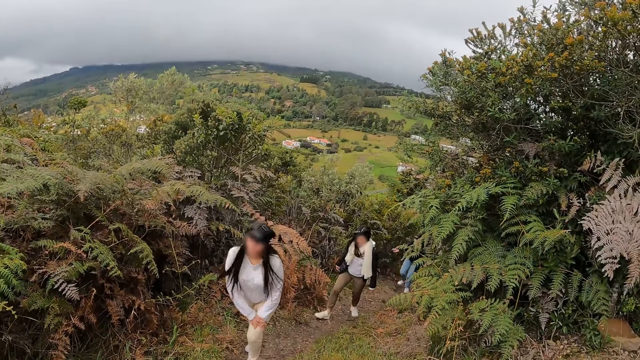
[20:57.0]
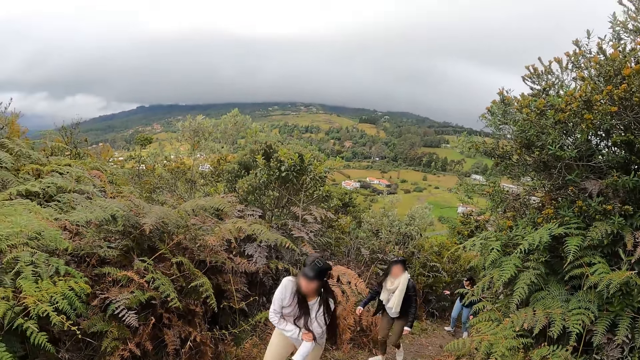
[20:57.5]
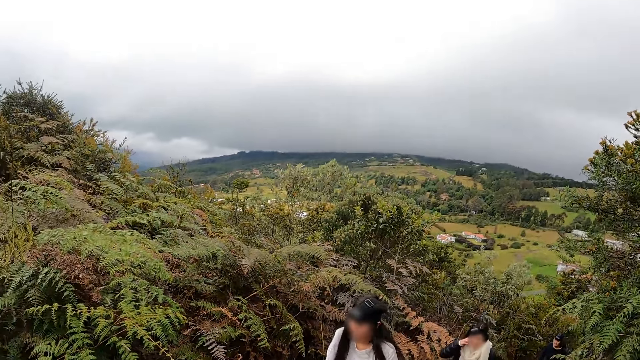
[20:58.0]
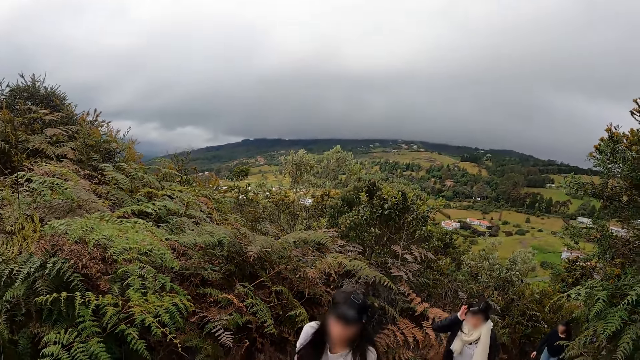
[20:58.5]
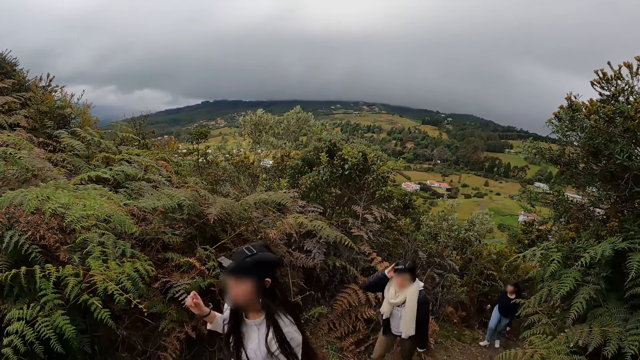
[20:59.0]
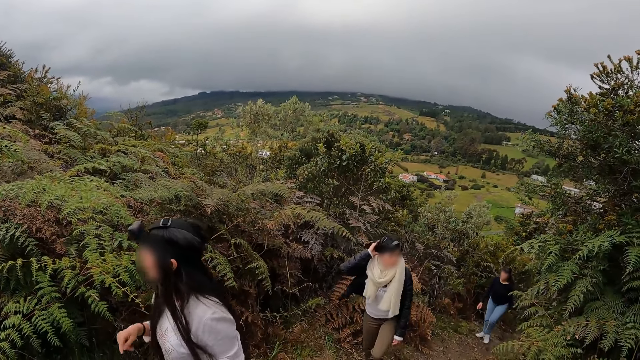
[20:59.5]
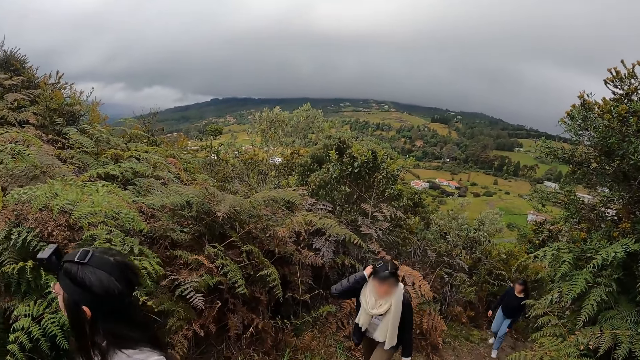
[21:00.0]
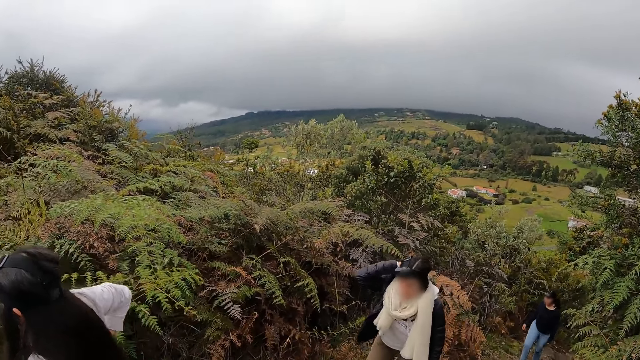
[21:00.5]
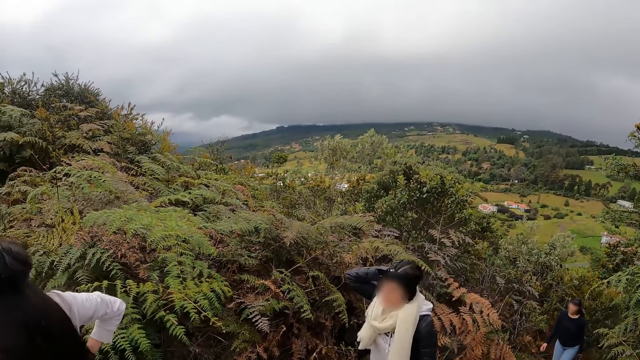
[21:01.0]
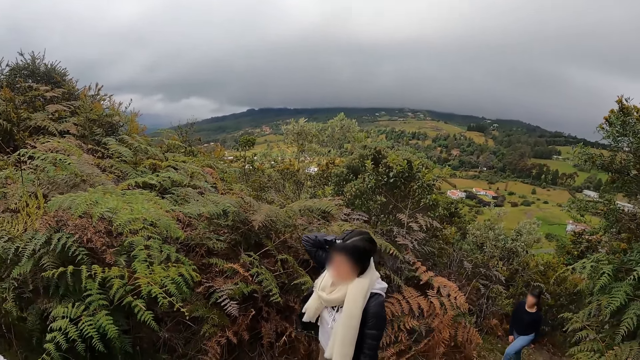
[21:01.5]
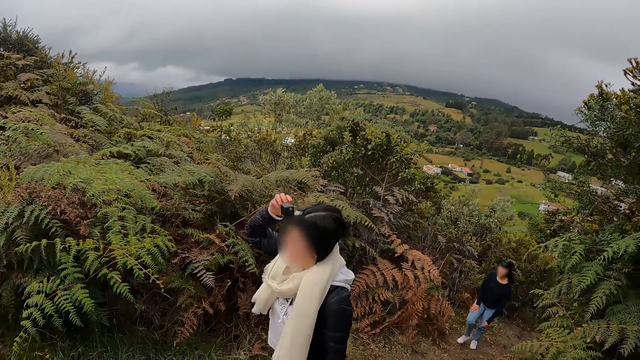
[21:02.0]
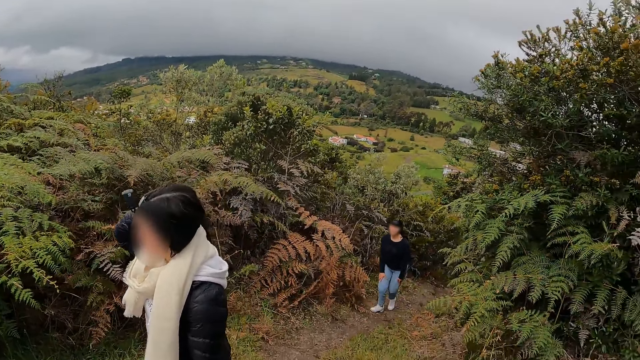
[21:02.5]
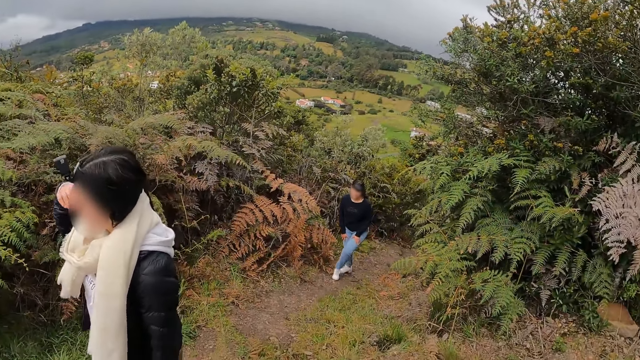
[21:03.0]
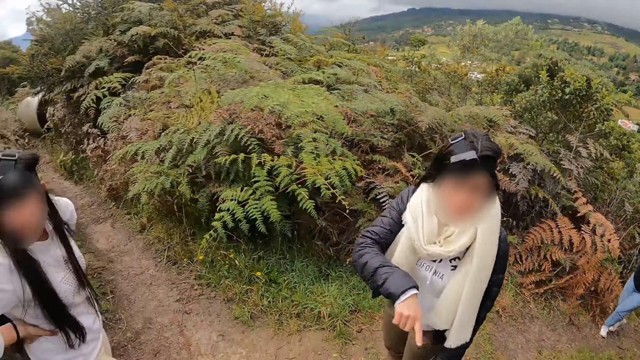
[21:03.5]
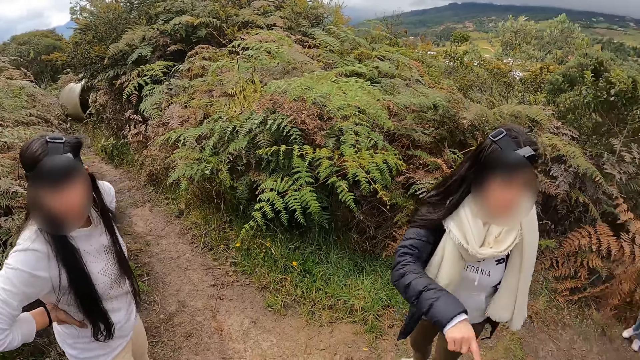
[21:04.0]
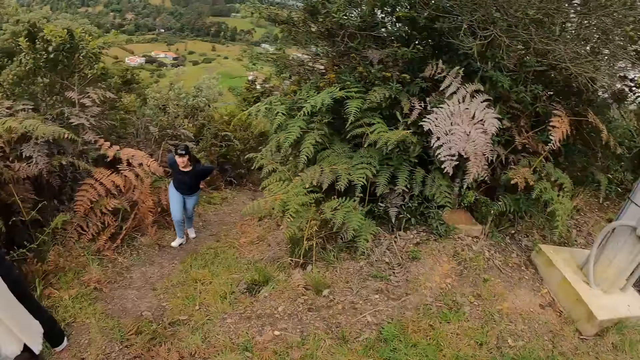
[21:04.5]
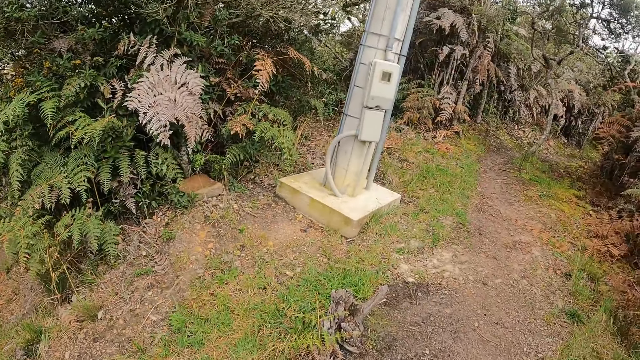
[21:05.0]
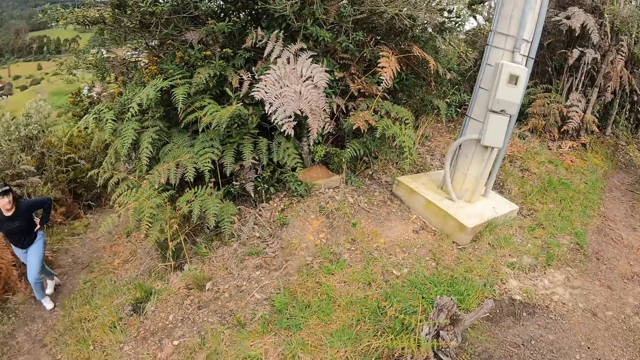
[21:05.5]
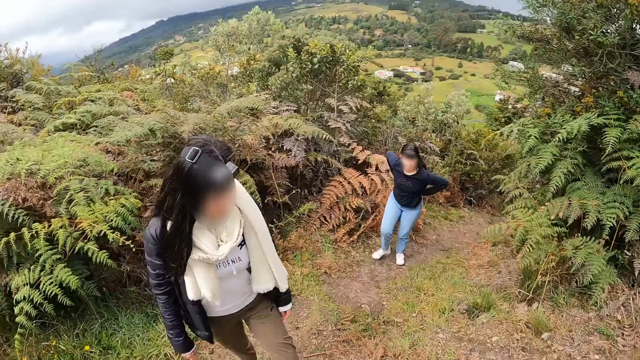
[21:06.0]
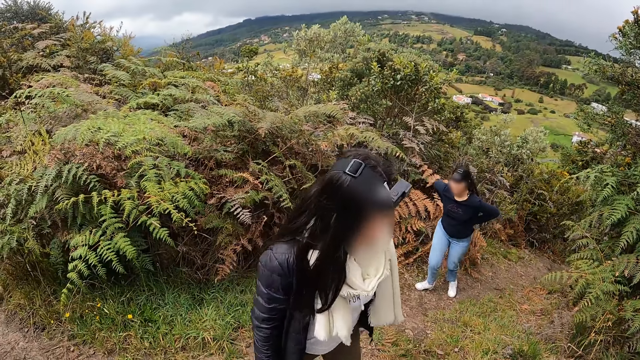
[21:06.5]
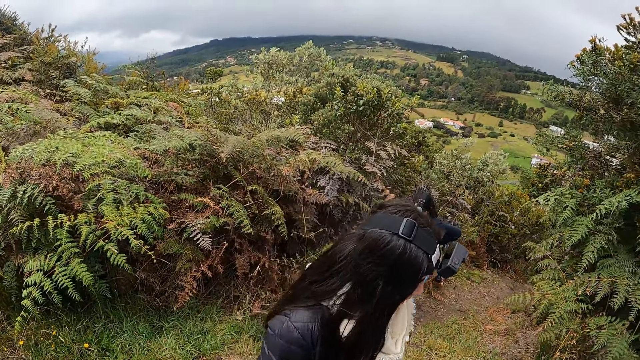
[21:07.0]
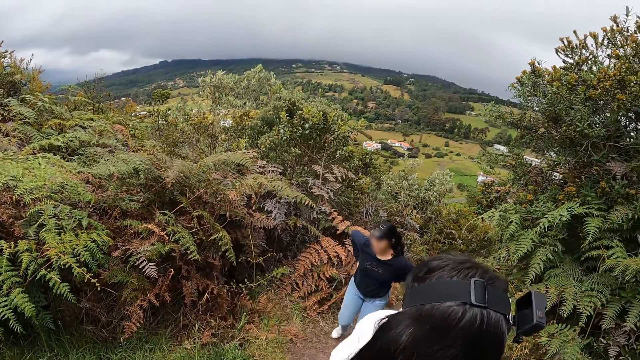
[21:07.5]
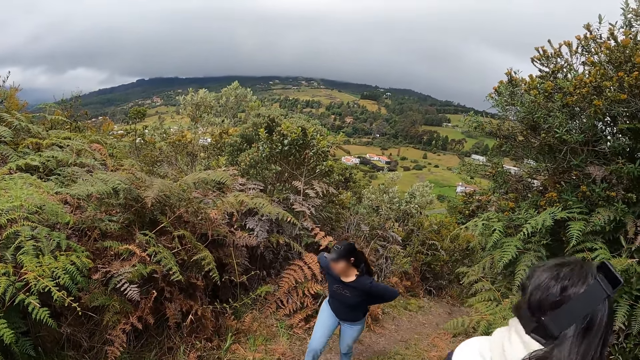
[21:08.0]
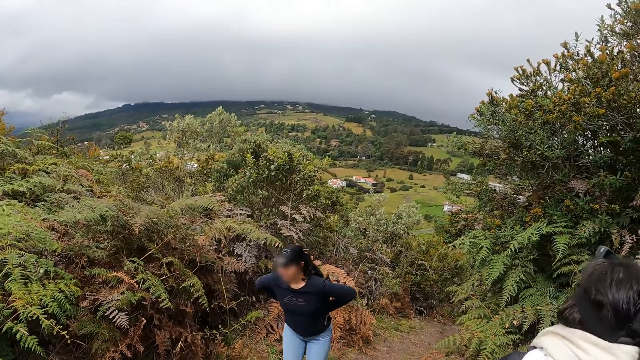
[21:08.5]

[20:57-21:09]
A woman moves the hand. The camera wearer looks at the pole. They look at the woman.

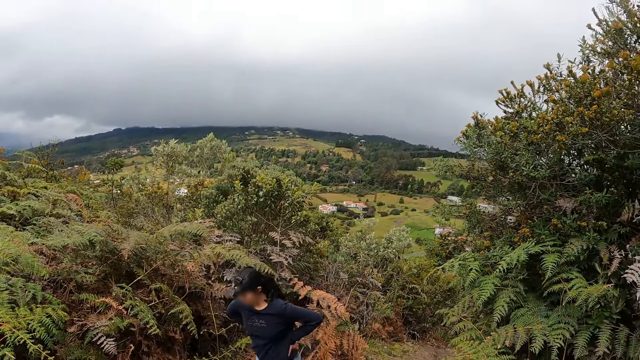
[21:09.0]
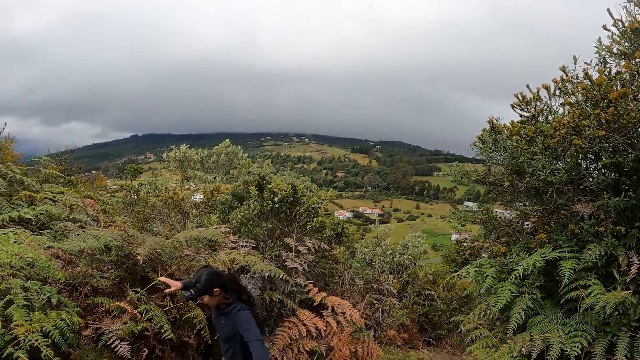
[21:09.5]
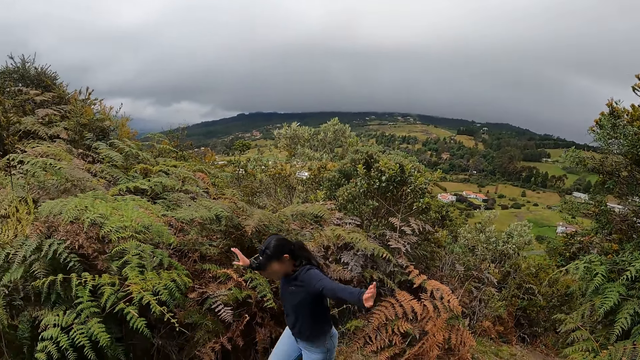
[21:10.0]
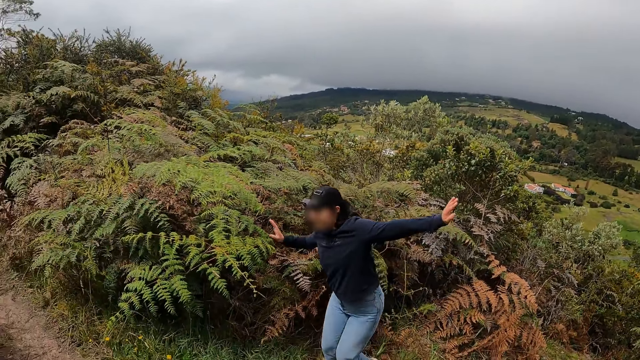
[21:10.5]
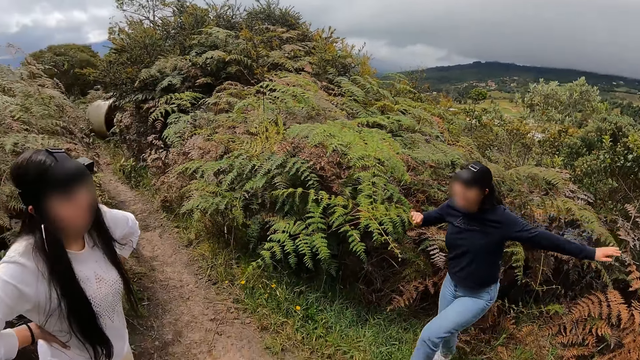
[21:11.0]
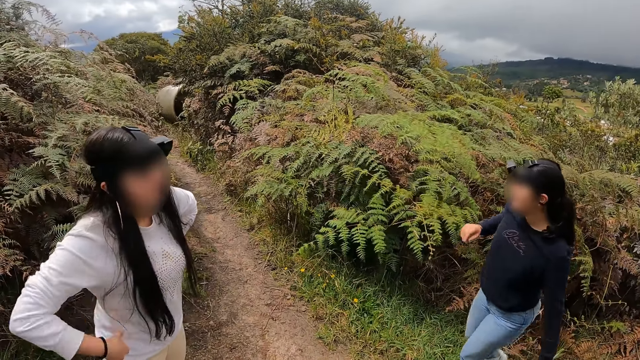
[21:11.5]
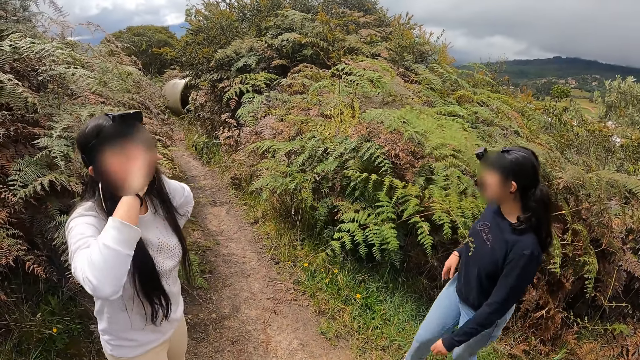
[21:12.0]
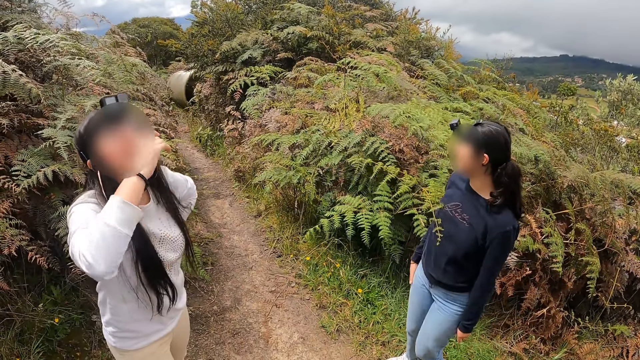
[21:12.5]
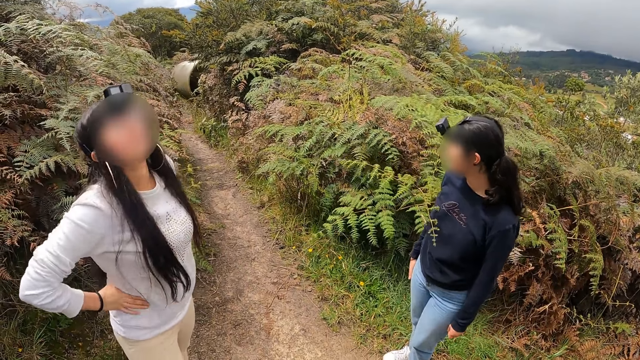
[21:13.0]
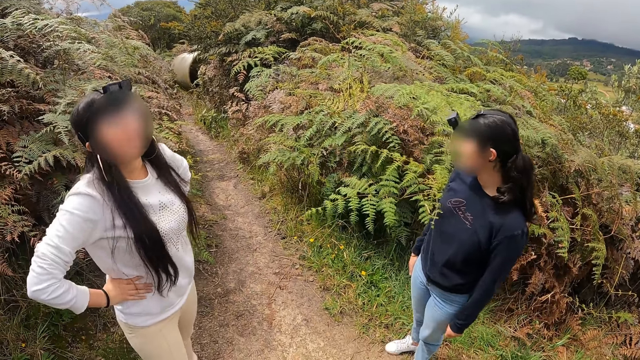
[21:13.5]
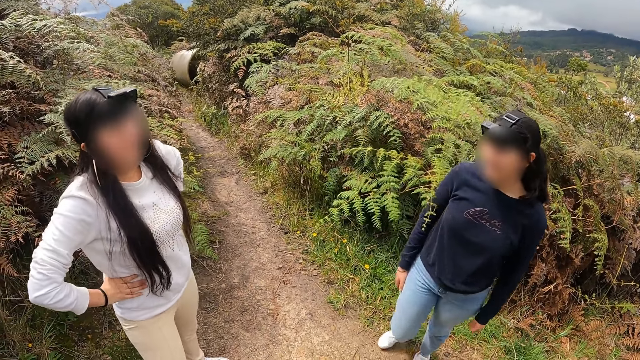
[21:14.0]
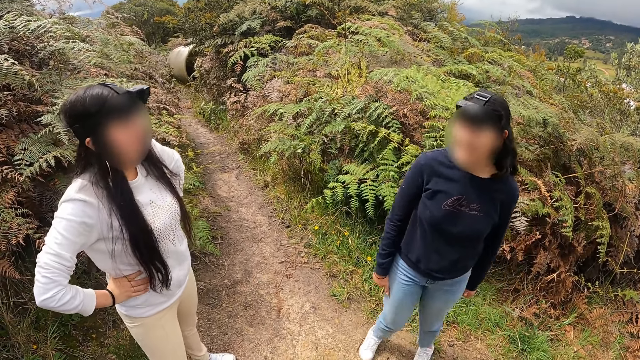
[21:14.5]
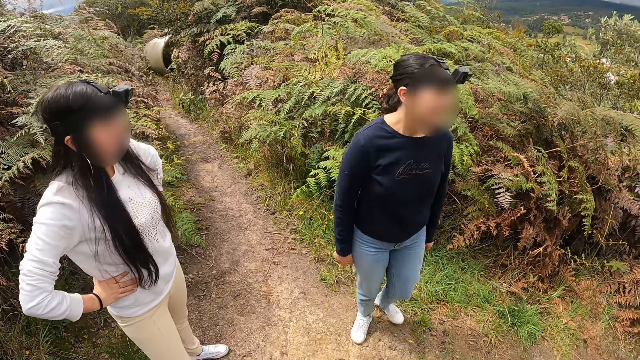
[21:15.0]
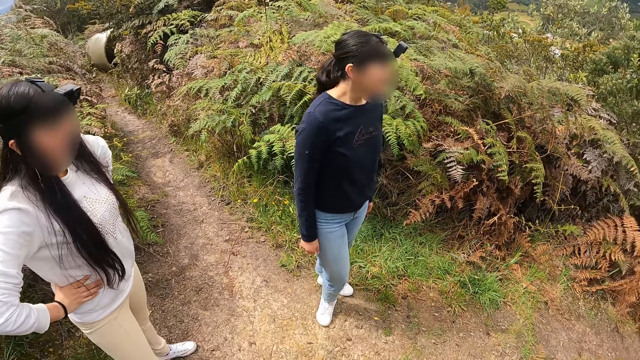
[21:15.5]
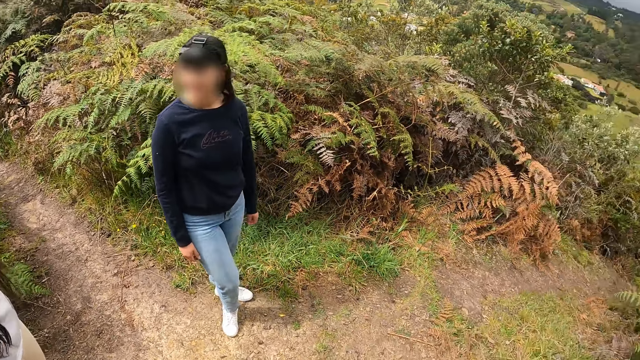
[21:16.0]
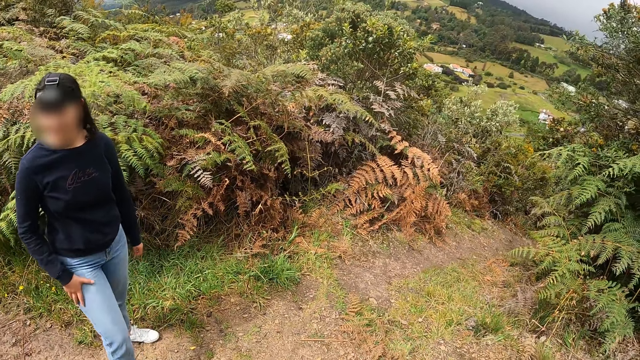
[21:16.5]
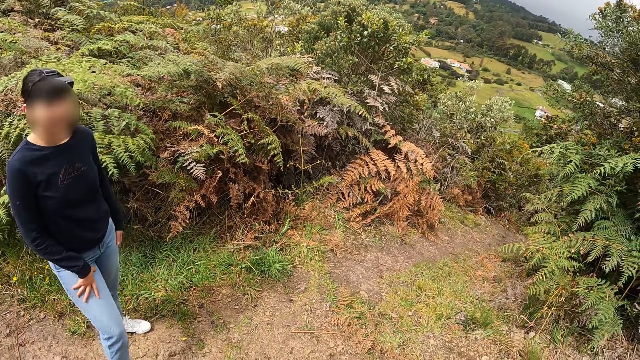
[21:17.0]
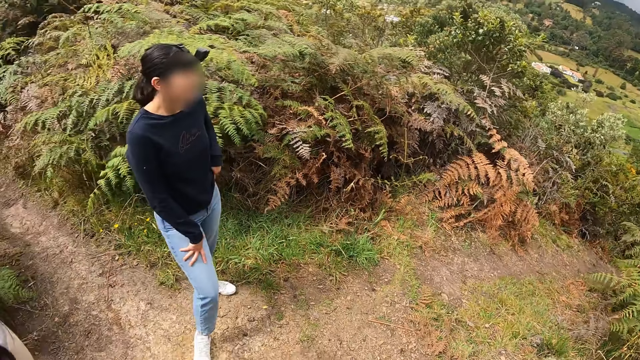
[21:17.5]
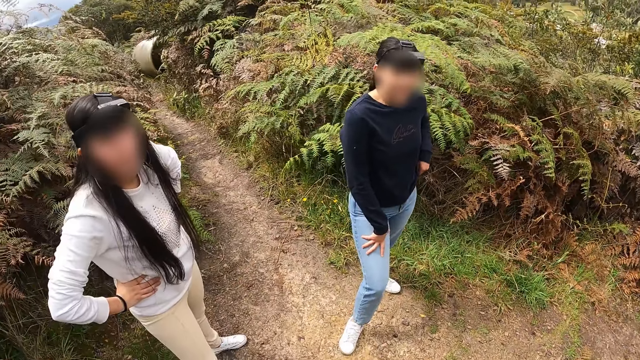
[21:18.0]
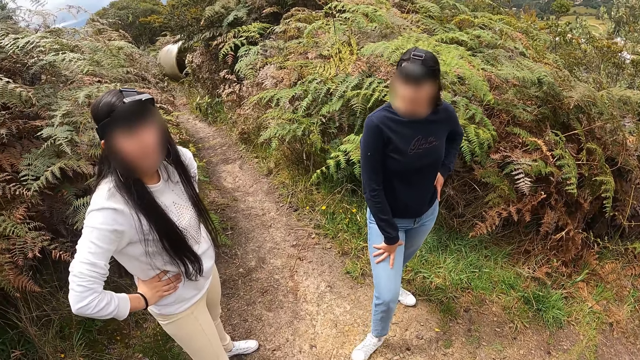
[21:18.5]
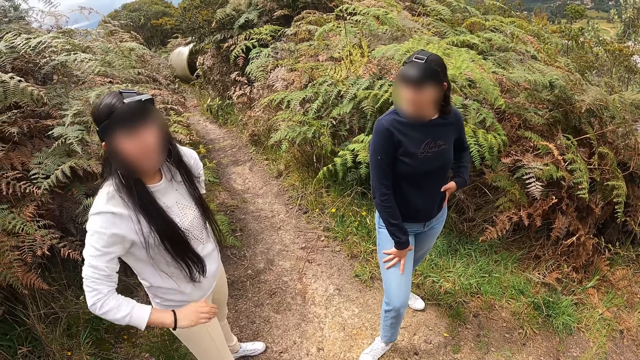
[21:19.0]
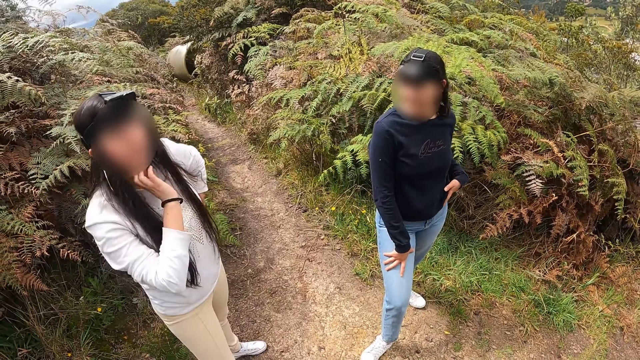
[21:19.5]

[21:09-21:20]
A woman straightens the hands. Another woman touches the mouth and holds the waist. The camera wearer looks at the other woman and the first woman.
